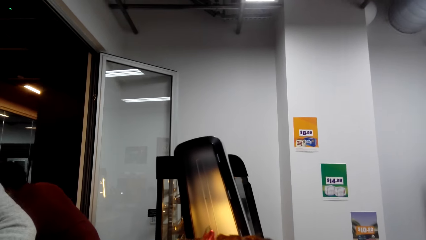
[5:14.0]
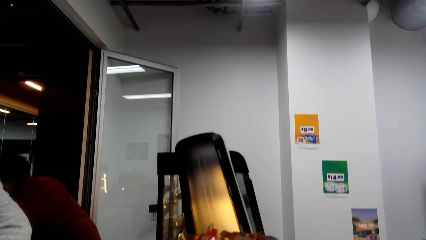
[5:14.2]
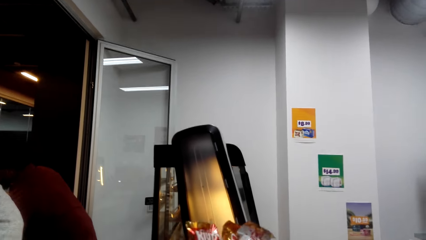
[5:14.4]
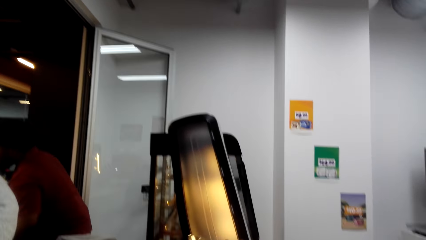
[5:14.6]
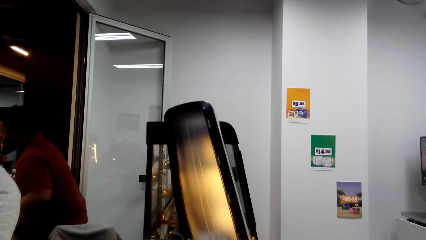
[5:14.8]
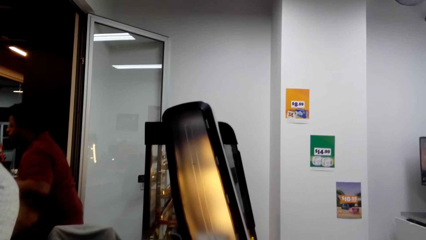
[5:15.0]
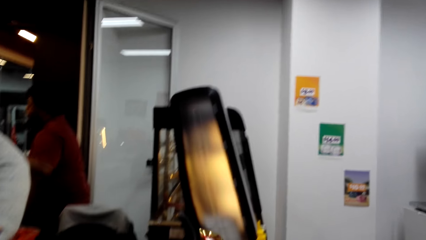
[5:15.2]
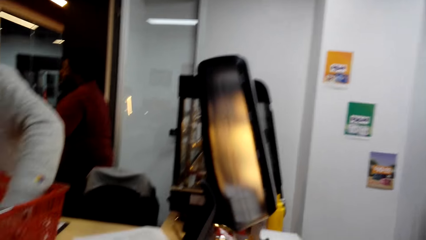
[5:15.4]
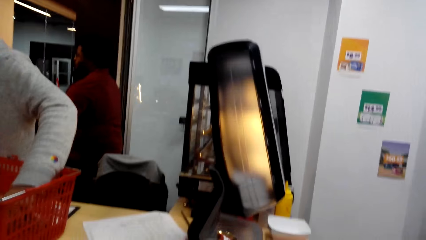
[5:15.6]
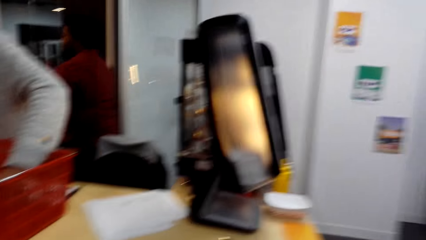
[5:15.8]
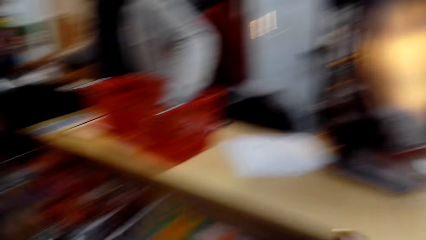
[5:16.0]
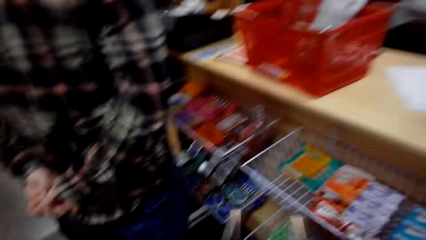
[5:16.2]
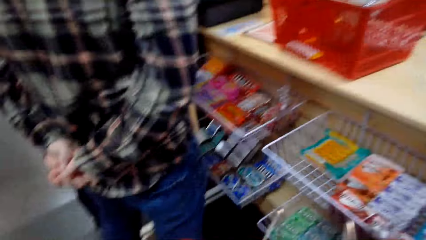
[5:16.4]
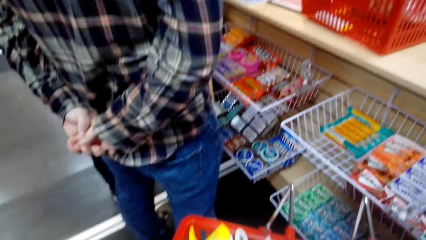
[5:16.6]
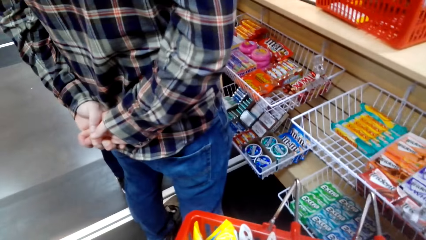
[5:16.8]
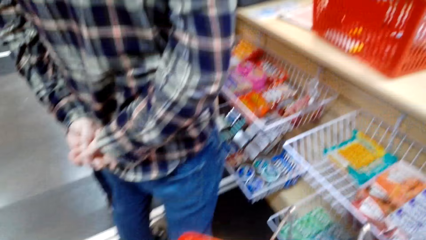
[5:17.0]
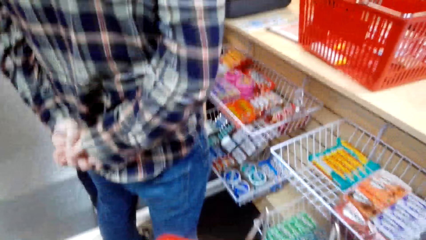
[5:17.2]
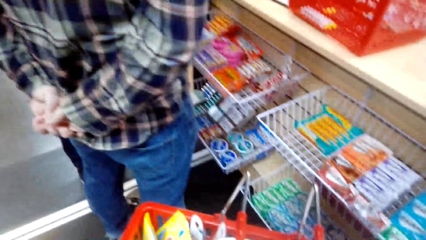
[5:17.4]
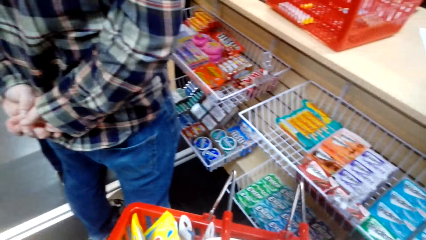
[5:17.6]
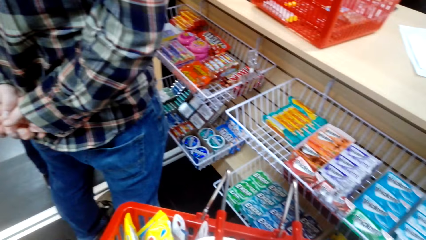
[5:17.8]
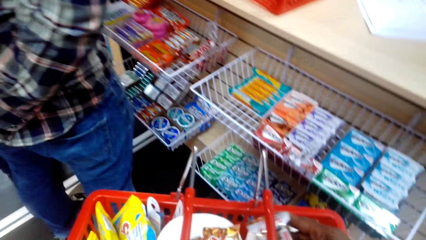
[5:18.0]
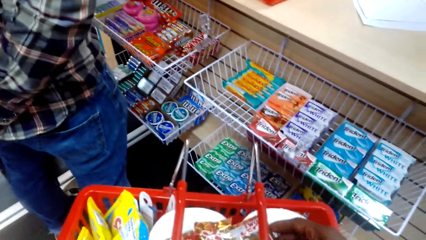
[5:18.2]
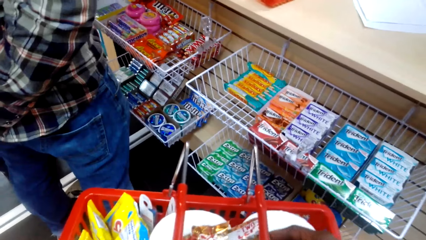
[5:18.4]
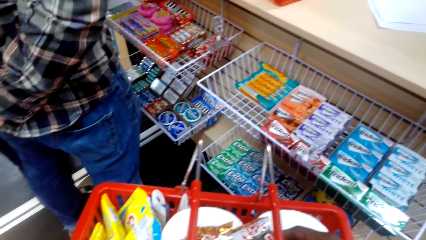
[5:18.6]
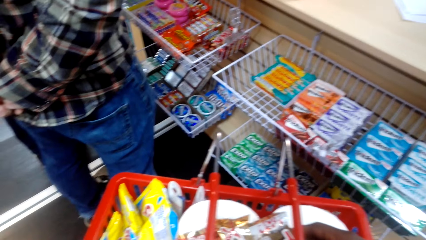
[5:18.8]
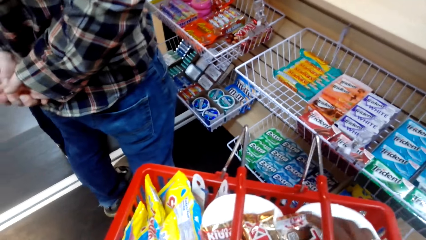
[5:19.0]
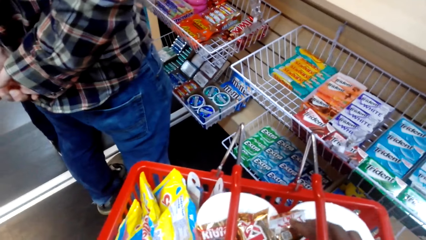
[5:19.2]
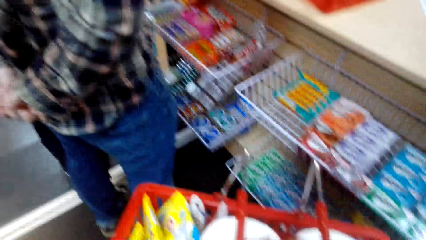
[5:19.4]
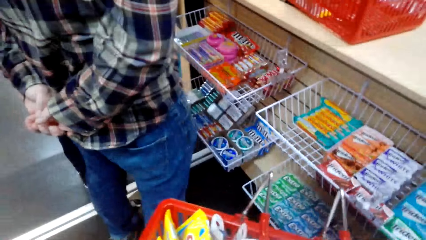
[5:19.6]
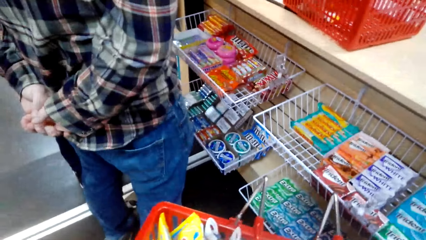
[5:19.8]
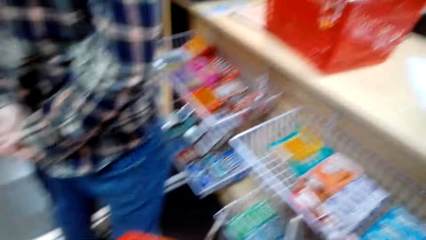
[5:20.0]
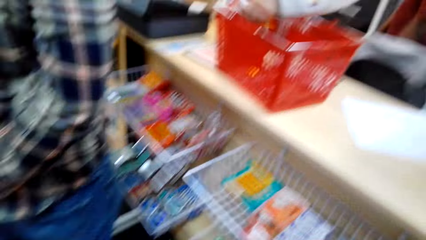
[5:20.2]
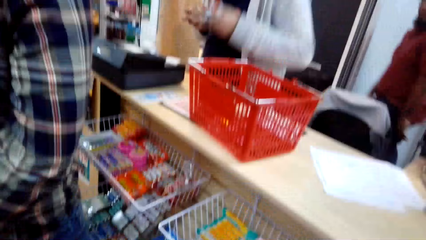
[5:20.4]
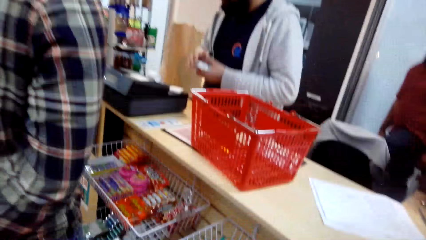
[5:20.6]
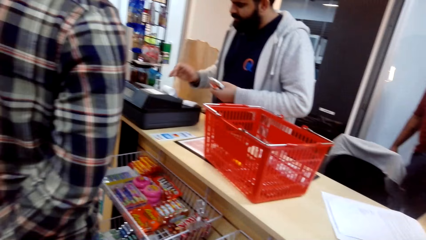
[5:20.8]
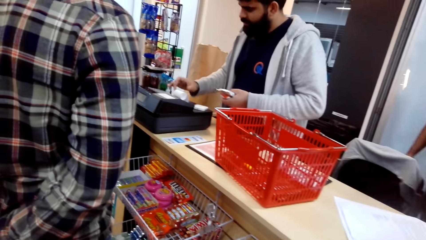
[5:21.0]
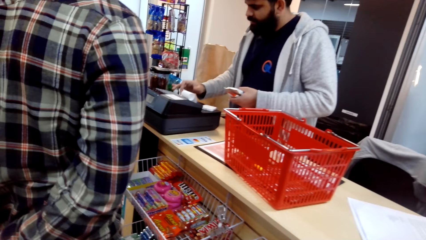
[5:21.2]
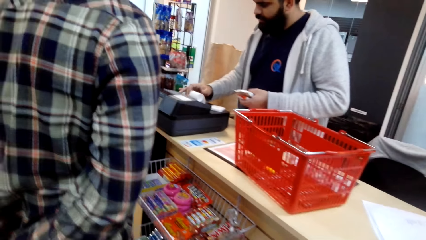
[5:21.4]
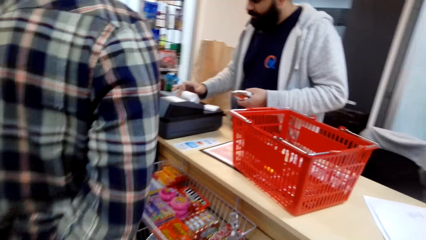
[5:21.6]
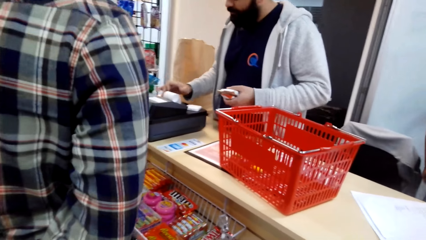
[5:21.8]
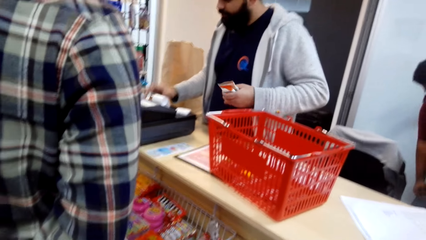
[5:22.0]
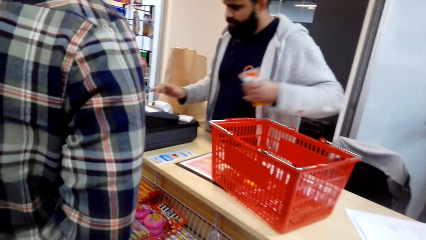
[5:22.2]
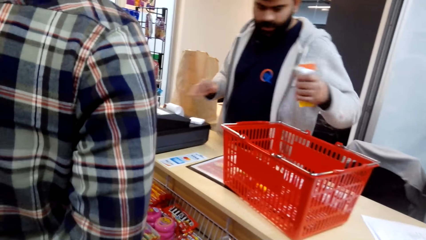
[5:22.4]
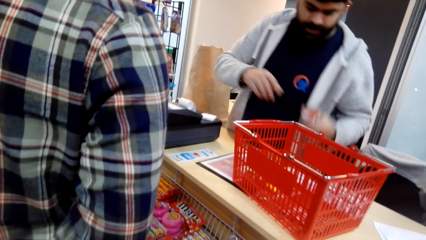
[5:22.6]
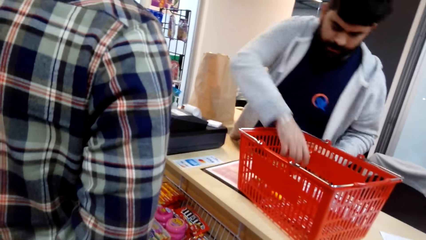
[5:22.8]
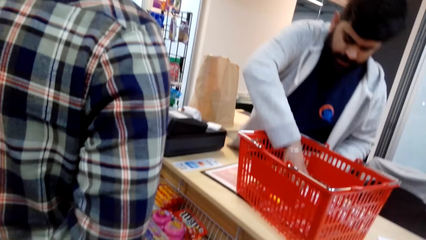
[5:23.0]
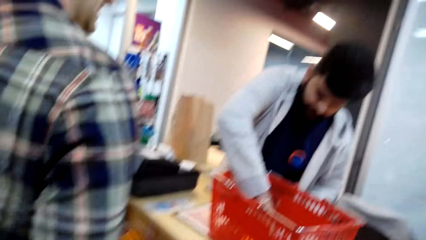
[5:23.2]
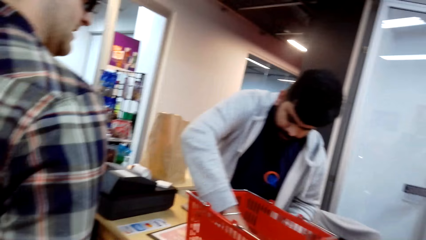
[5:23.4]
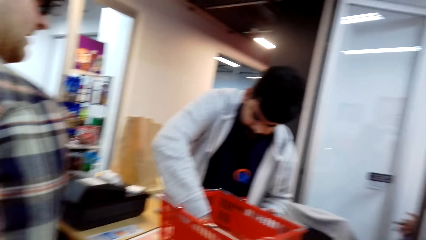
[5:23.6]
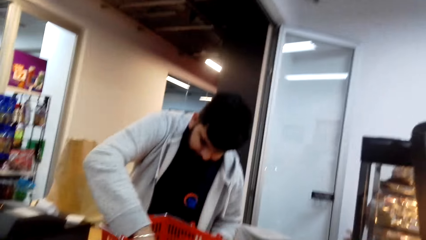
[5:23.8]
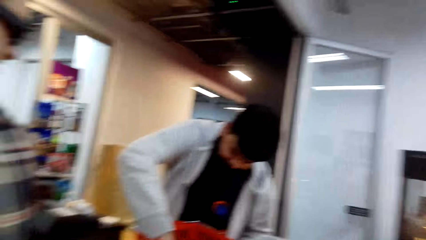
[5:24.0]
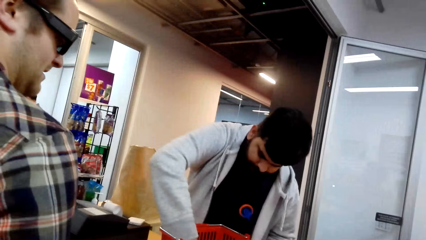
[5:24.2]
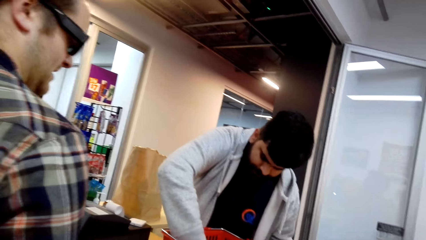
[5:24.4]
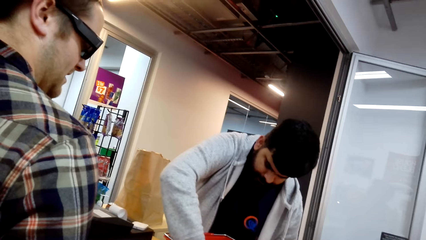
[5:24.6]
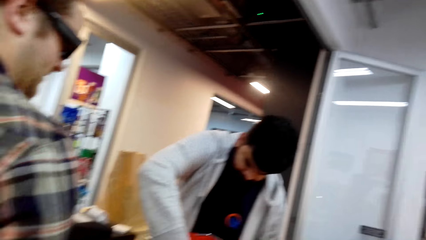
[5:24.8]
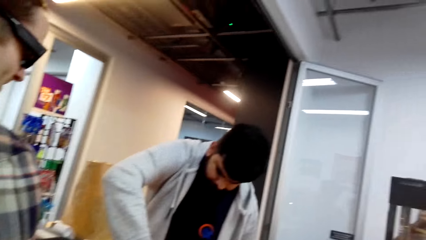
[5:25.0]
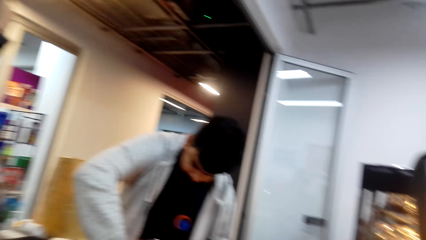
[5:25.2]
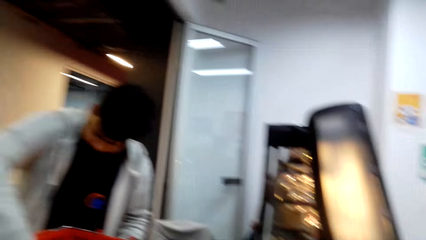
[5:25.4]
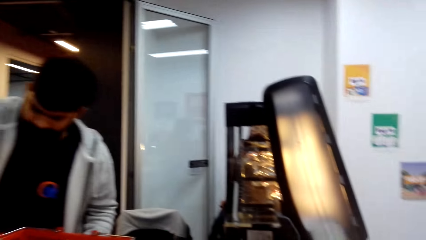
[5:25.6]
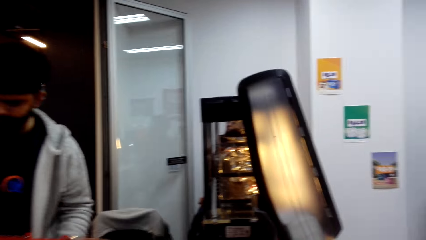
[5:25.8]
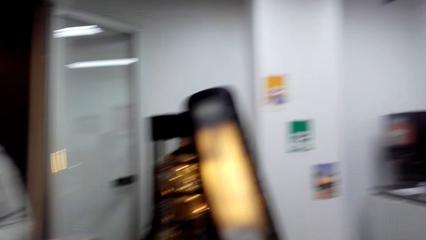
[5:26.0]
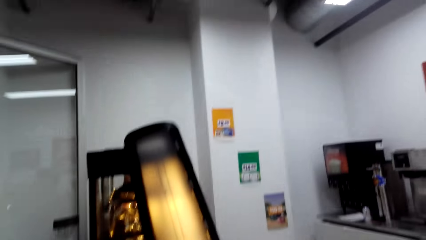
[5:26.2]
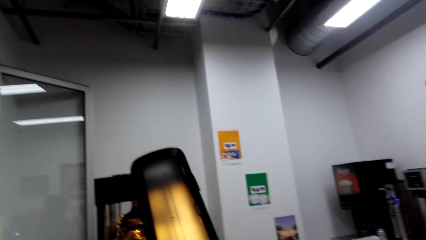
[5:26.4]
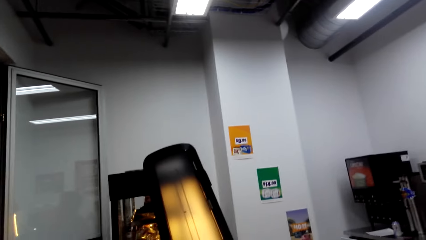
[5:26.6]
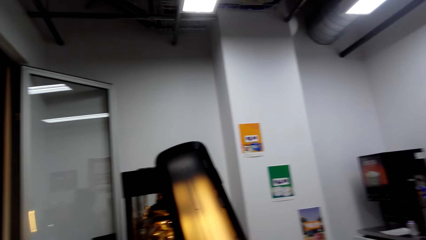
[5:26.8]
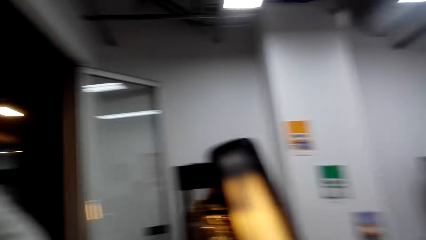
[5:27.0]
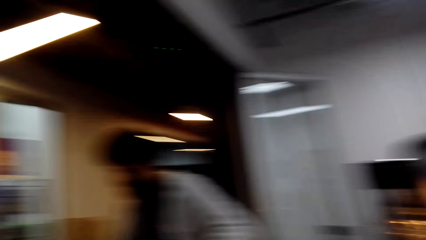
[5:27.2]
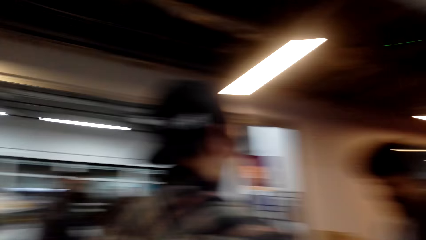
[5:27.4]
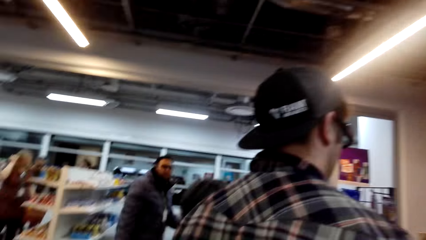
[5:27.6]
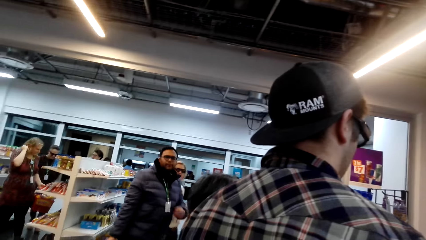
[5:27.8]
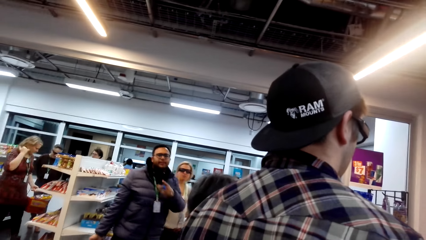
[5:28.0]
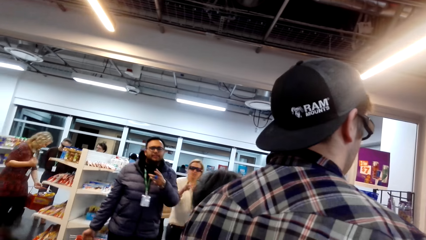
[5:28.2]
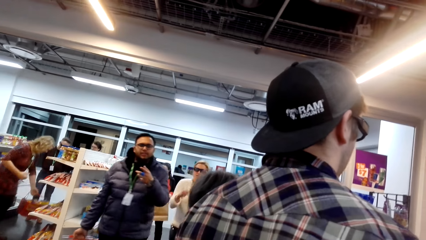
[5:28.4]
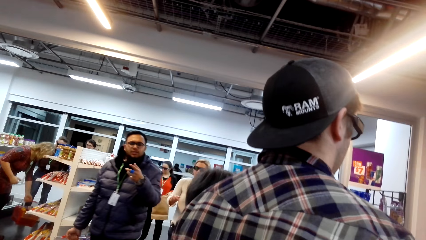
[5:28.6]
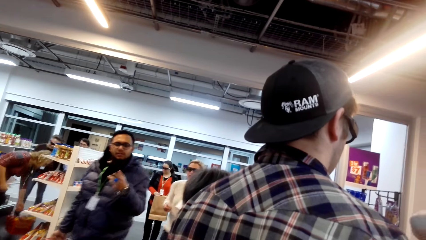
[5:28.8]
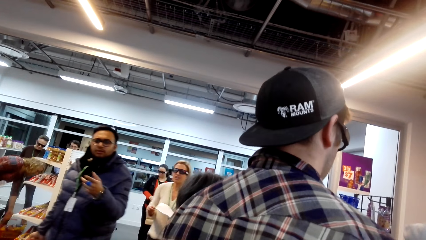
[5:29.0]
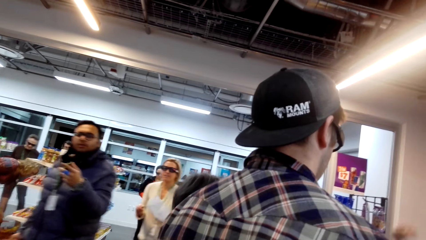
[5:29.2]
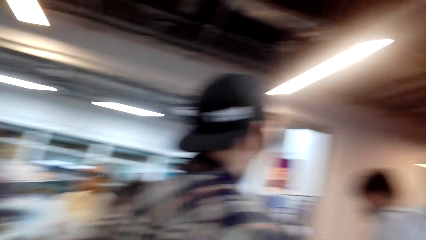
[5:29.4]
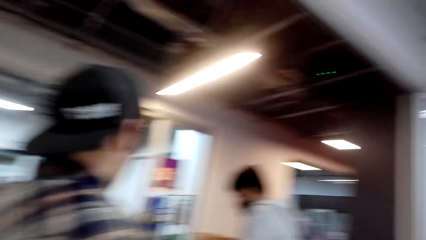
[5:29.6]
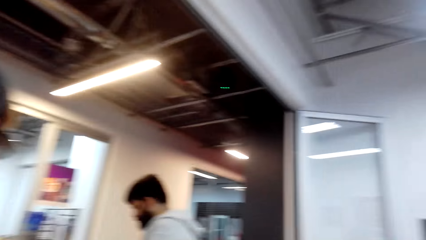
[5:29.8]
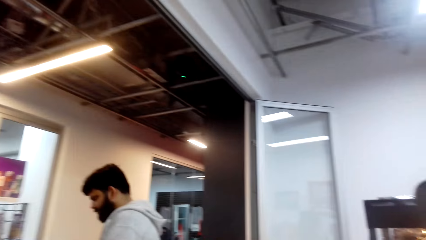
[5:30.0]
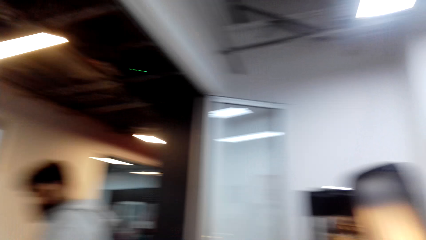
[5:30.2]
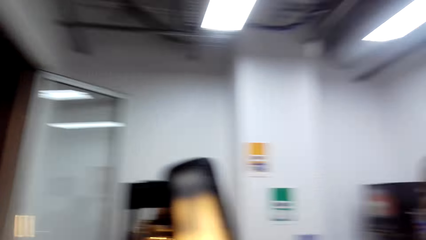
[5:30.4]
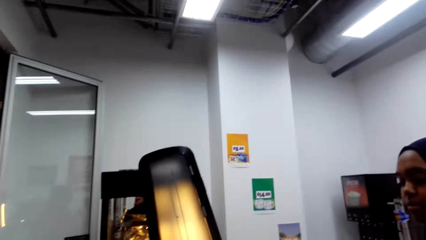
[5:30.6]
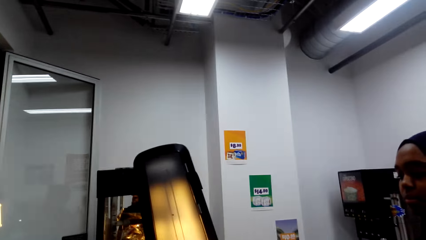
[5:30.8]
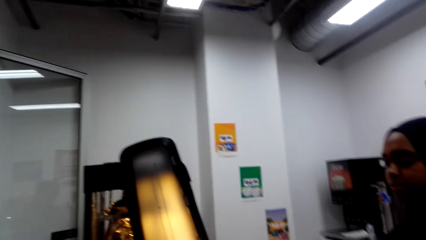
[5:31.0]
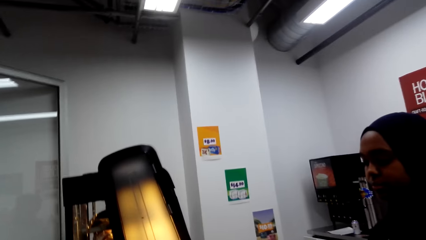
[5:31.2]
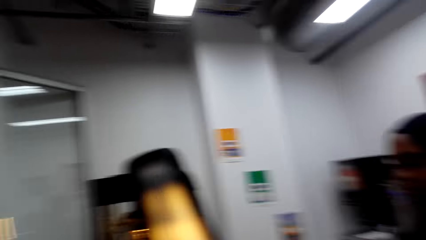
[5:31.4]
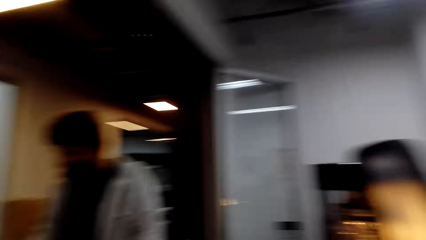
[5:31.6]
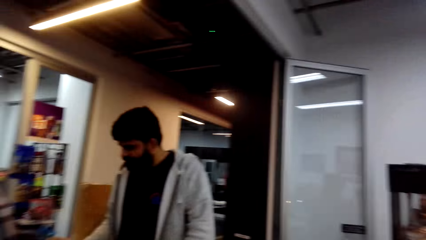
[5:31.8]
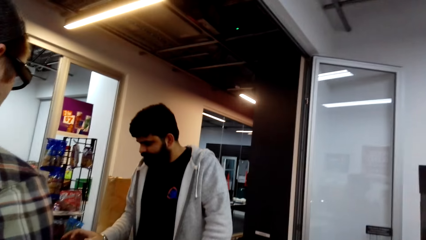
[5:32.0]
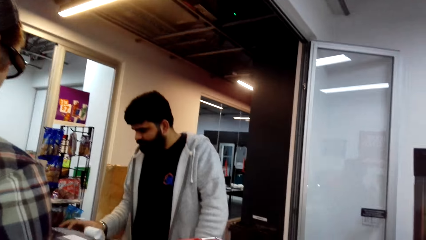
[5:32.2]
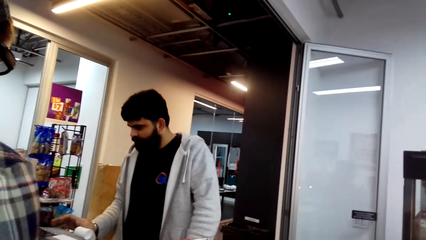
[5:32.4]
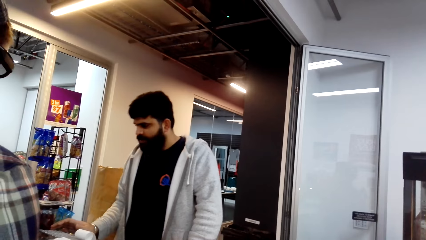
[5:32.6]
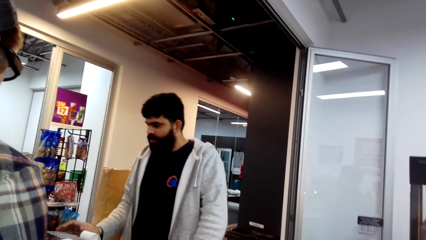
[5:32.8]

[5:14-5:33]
A person picks something from the shopping tray, presses keyboard keys, and picks something from the shopping tray. Two other persons raise hands and walk around.
